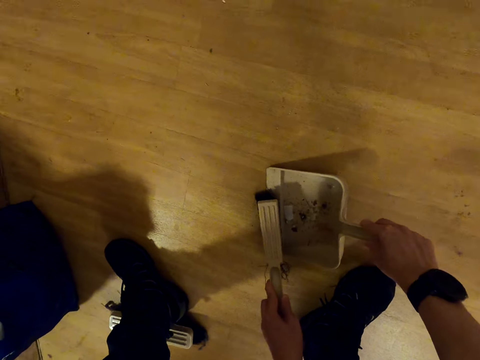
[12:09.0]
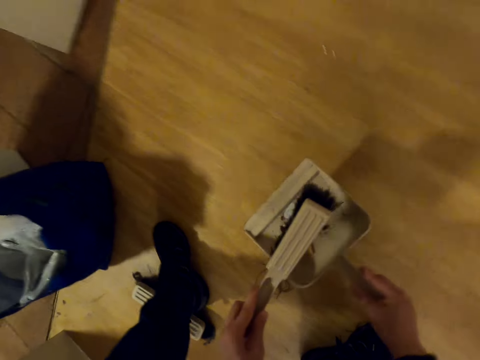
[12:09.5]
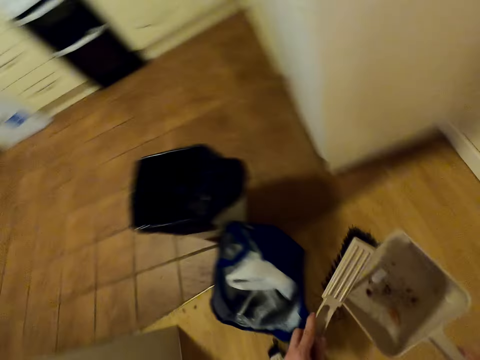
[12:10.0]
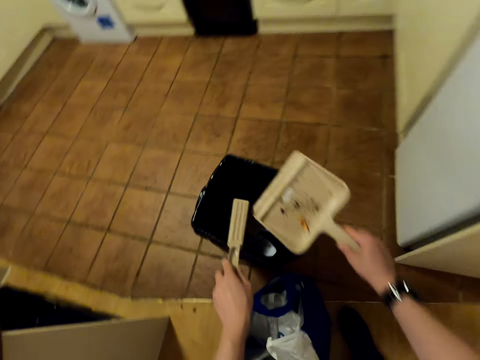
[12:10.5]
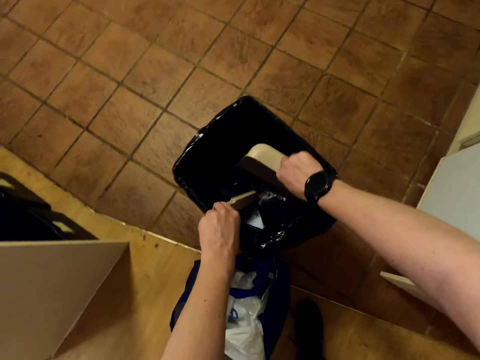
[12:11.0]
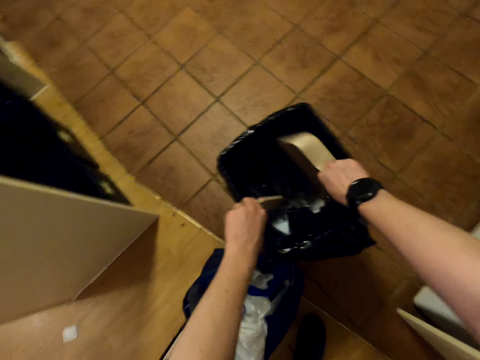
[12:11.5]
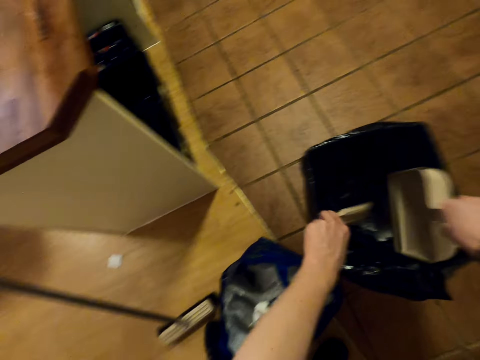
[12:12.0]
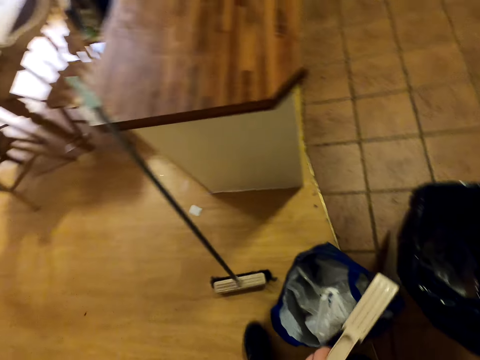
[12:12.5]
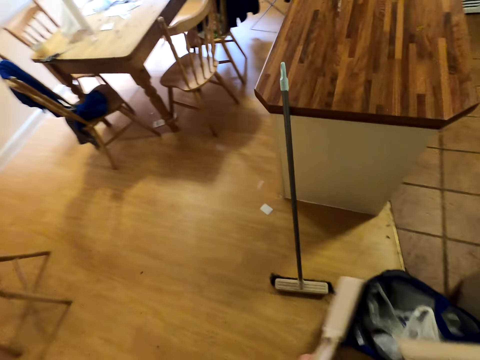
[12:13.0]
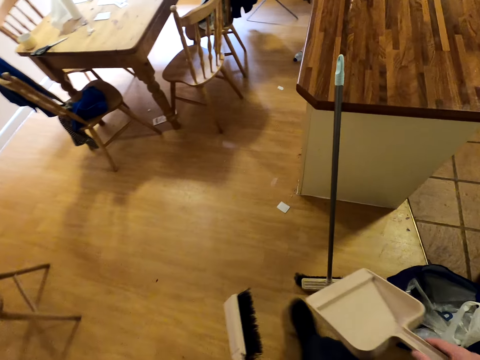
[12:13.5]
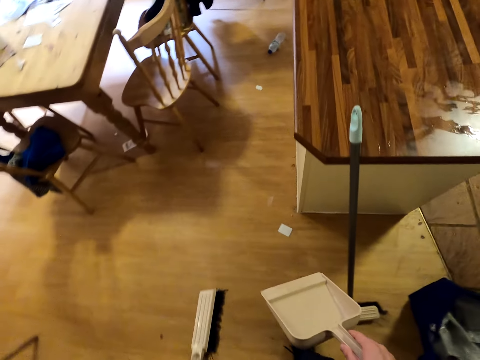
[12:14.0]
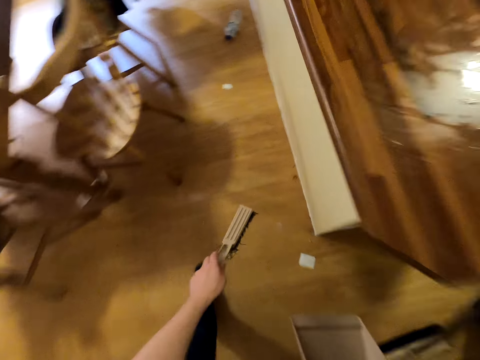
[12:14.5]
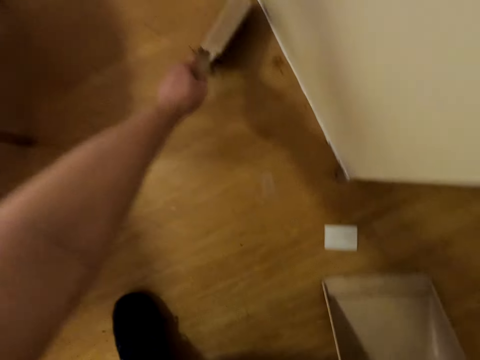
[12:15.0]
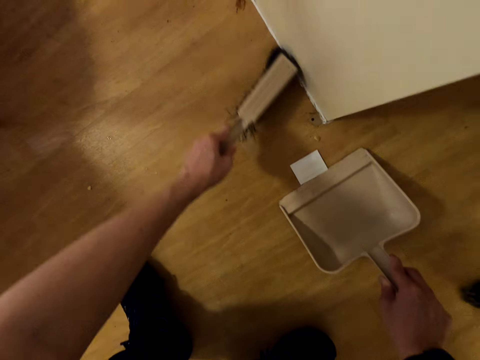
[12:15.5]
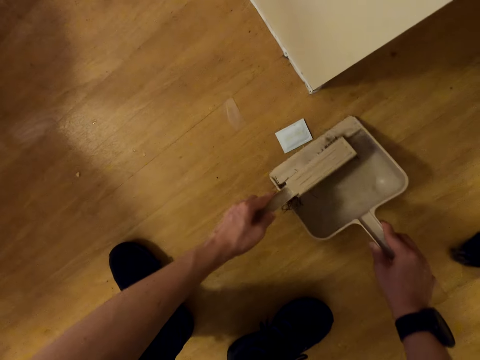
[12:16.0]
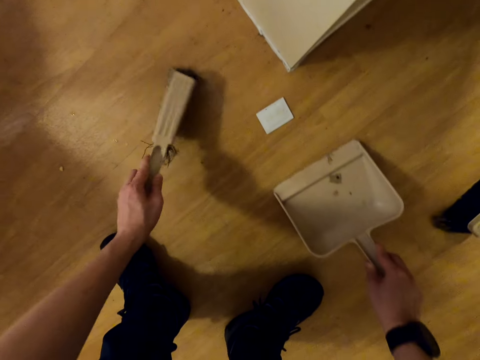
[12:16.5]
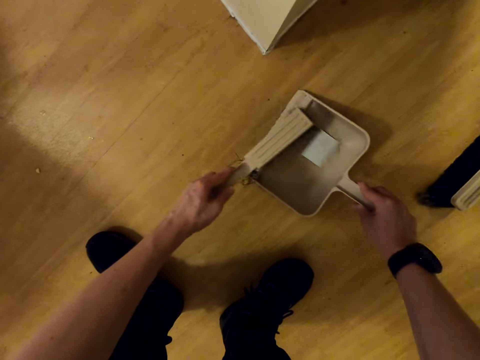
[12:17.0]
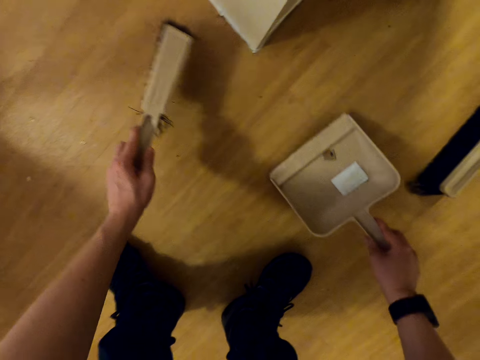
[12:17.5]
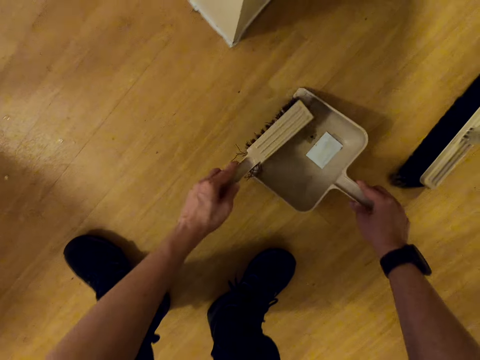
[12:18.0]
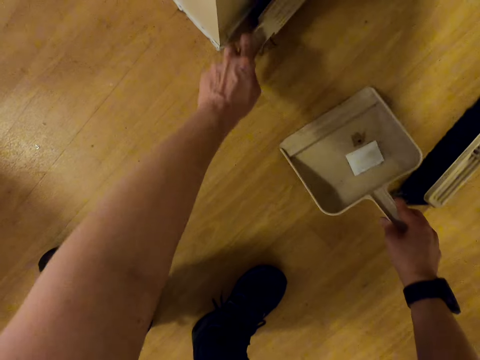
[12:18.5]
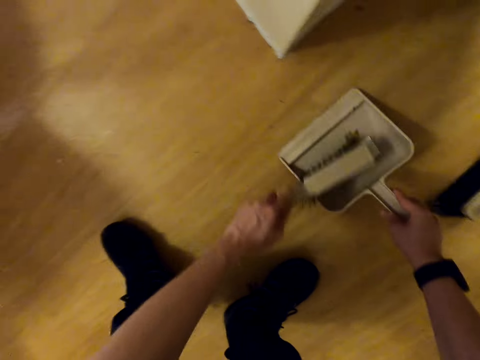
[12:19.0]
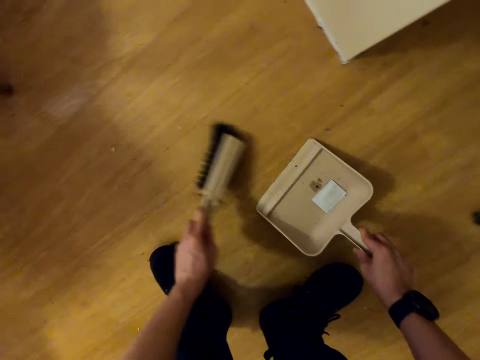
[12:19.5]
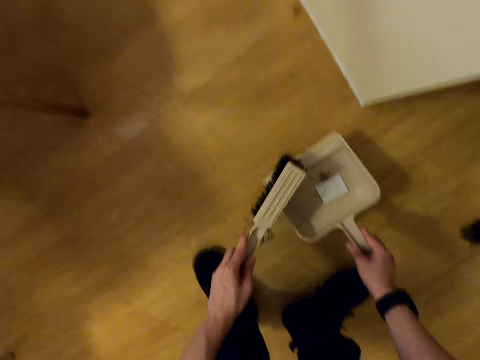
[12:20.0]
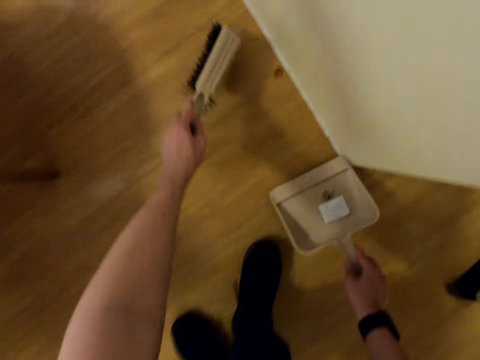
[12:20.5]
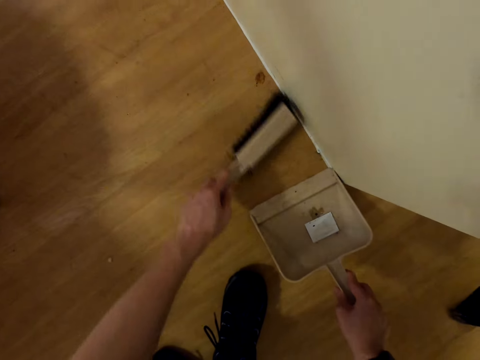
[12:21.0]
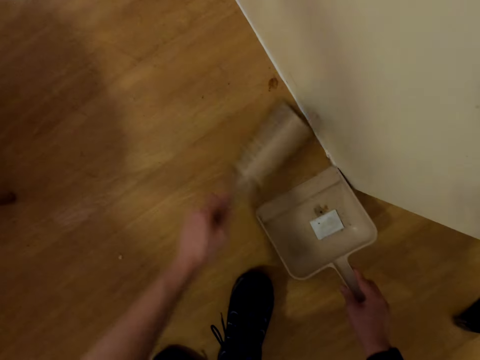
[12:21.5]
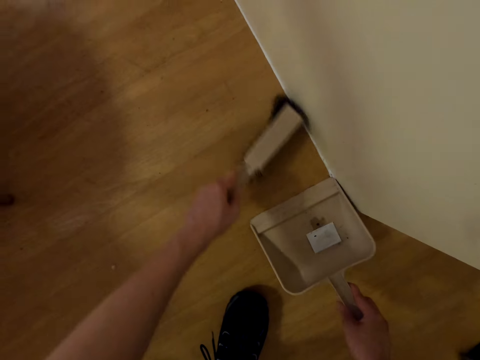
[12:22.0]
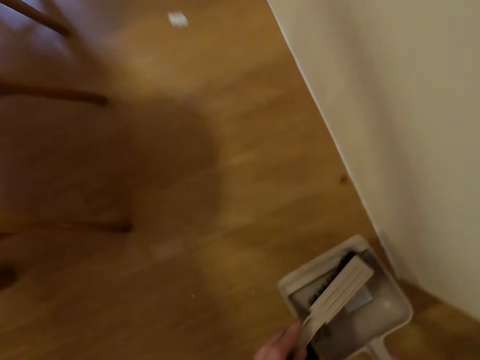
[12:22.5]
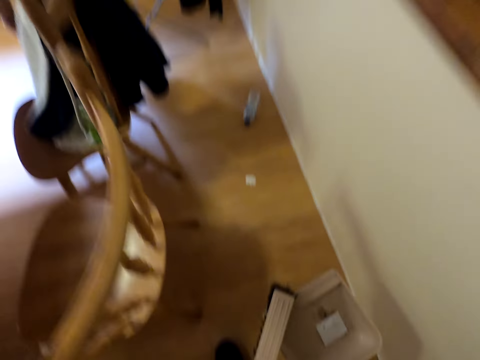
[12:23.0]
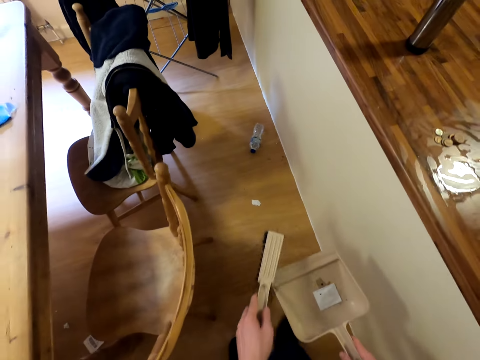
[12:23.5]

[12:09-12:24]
The camera wearer puts the rubbish in the dustbin. They move around the room. They clean the floor with the cleaning brush. They collect dirt from the floor with a dirt collector.

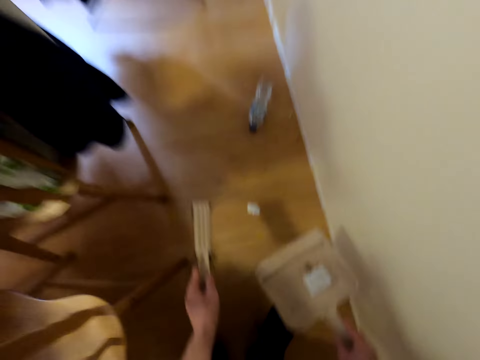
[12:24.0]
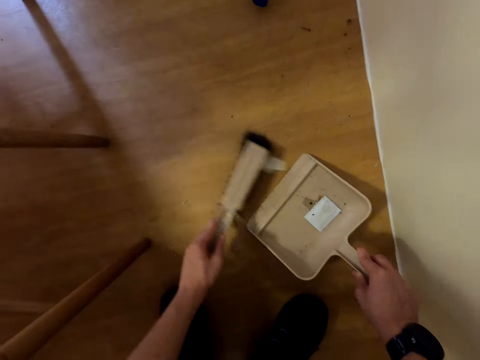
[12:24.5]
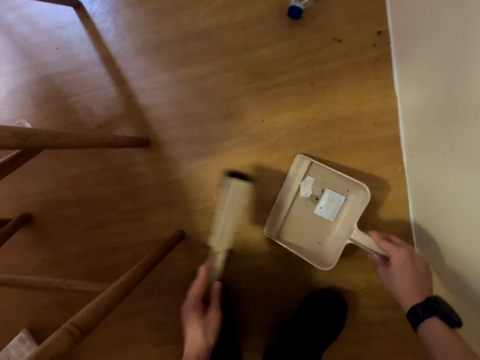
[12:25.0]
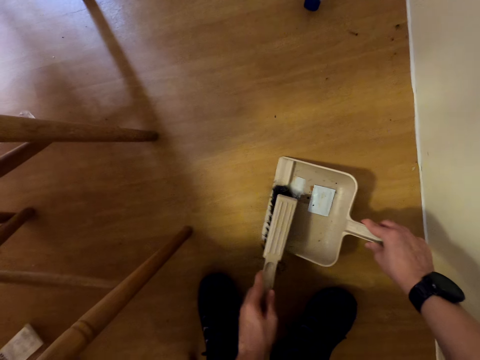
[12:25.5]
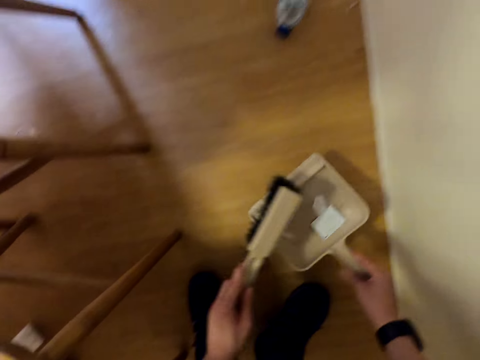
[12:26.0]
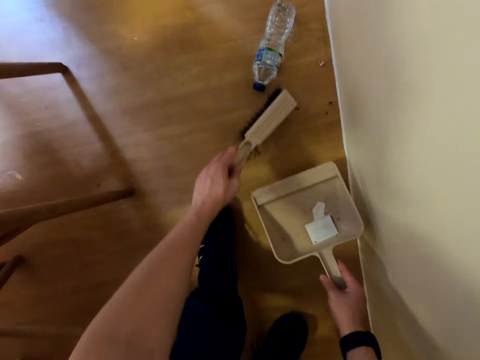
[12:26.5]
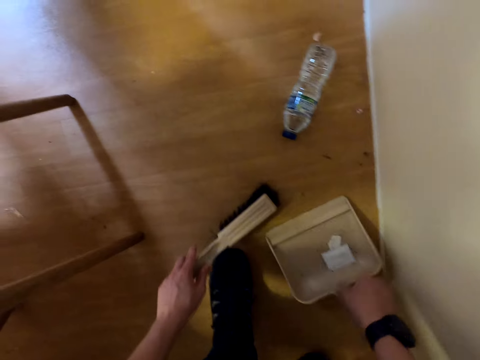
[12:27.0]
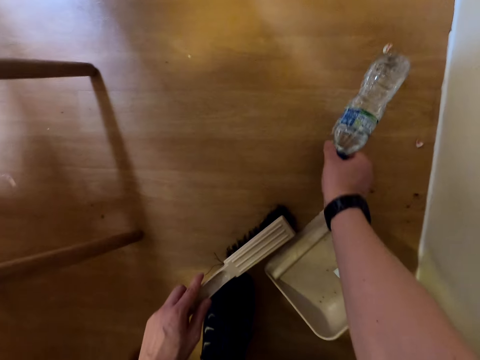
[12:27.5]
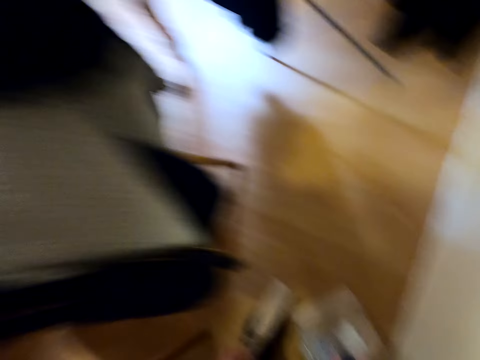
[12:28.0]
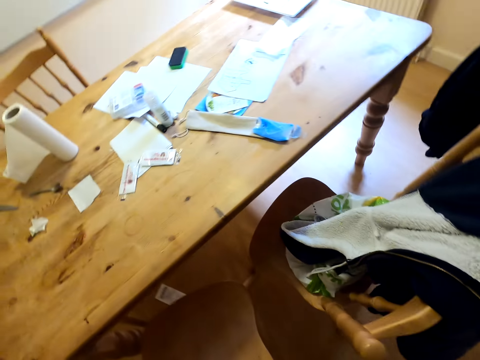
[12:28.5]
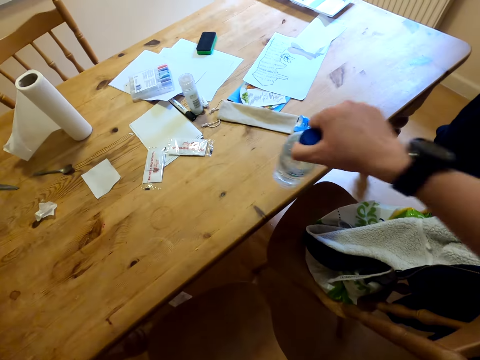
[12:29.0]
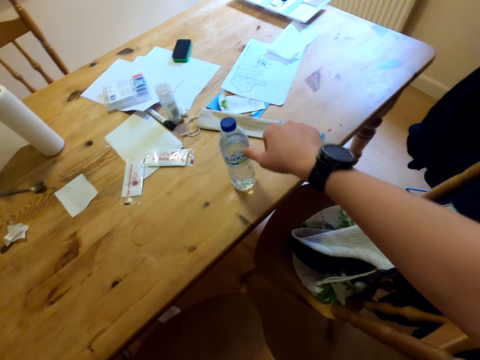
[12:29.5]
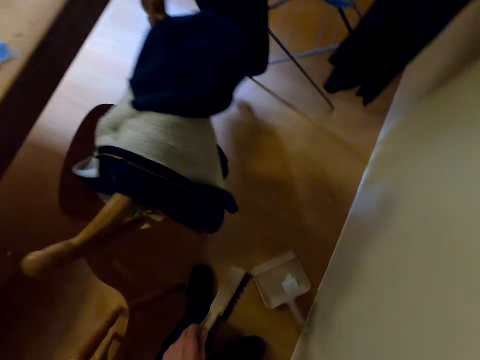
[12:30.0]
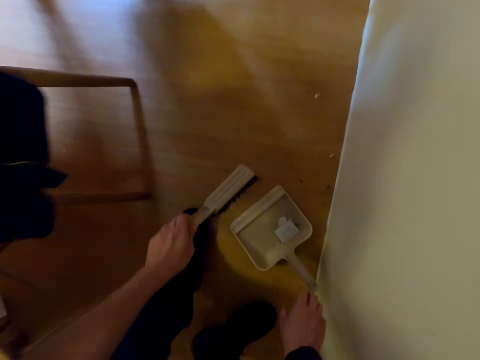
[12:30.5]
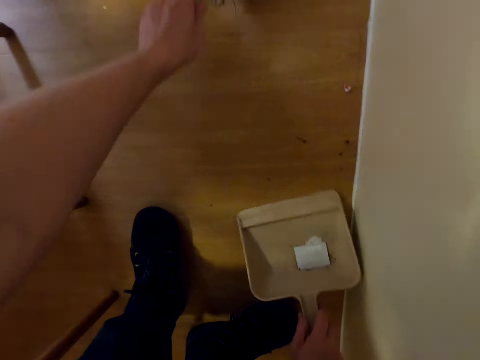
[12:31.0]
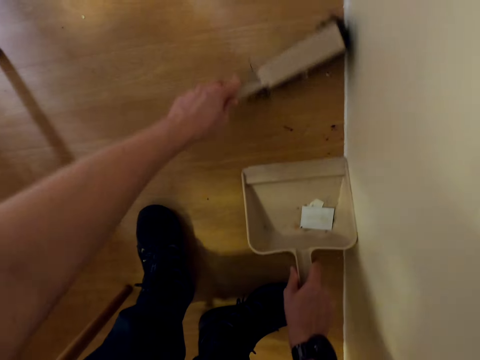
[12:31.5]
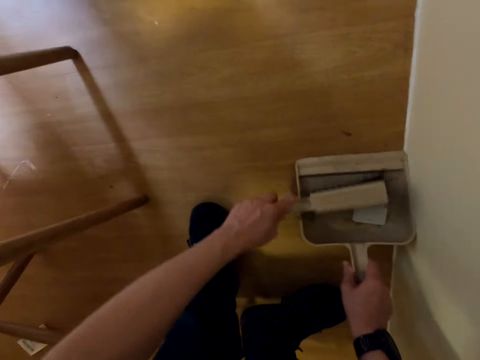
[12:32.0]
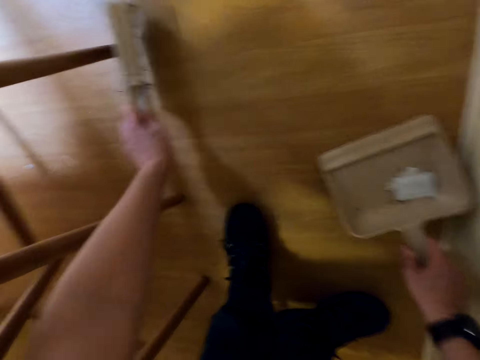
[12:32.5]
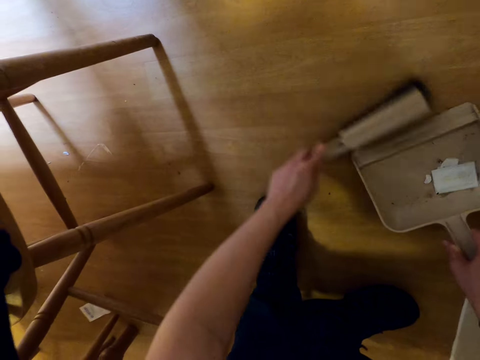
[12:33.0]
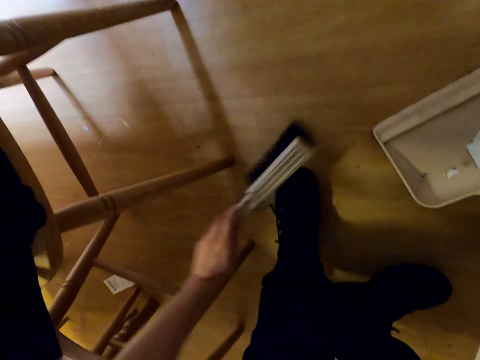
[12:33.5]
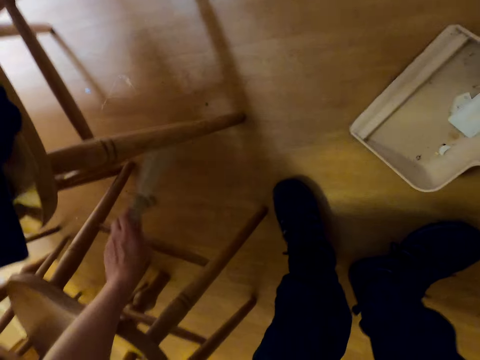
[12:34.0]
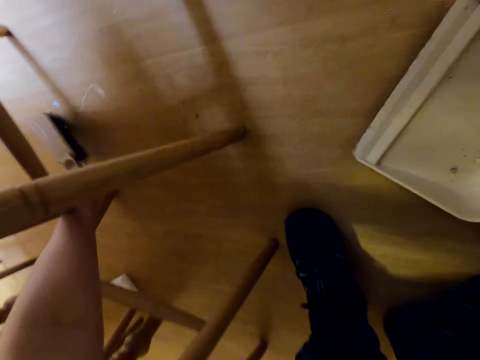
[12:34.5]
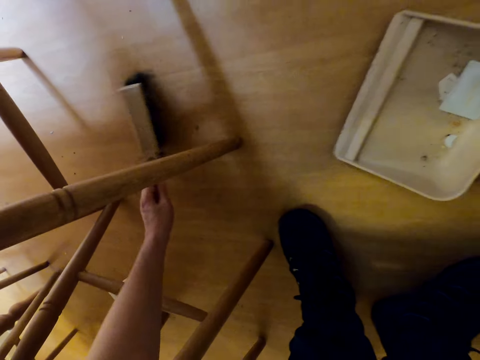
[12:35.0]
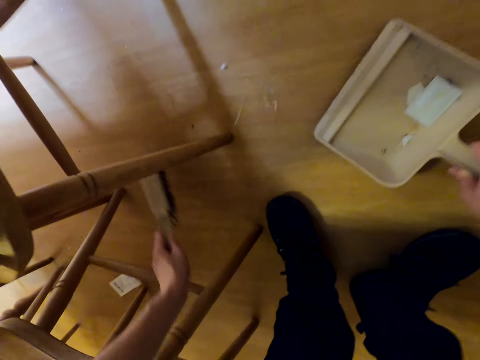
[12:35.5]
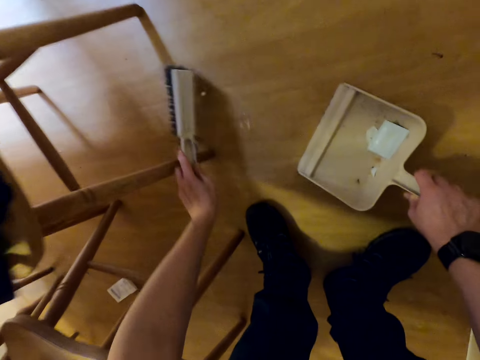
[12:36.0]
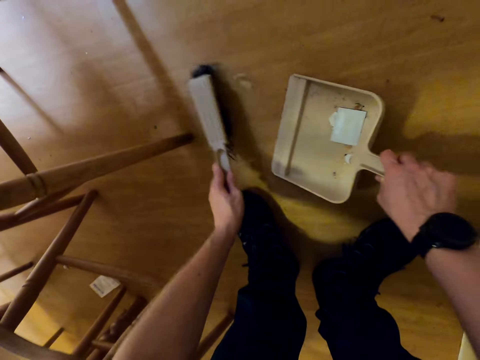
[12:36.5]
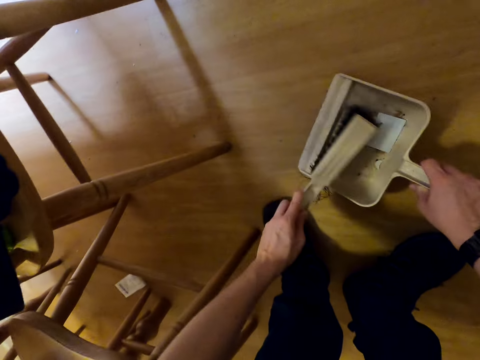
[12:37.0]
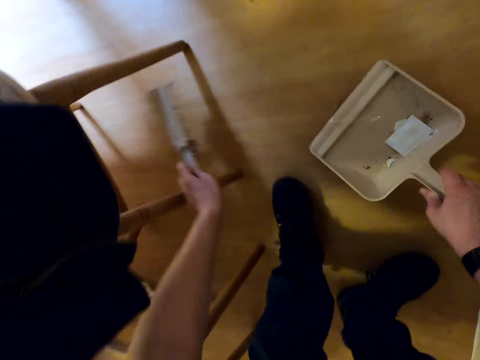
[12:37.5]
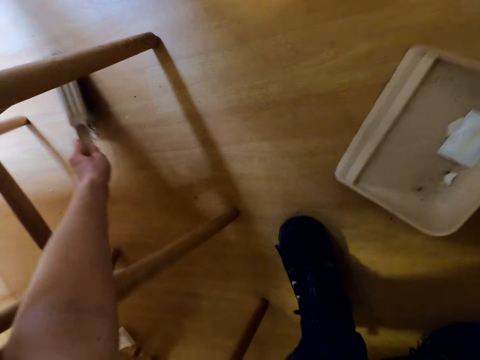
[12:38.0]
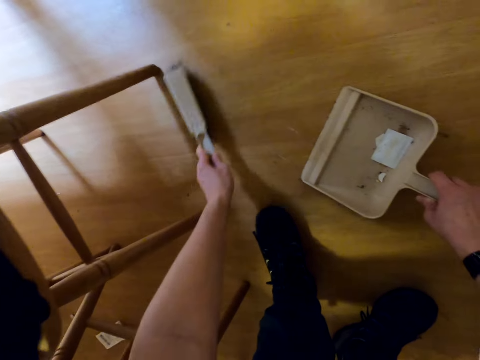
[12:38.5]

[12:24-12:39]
The camera wearer puts the water bottle on the table. They collect dirt from the floor with a dirt collector and clean the floor with a cleaning brush.
